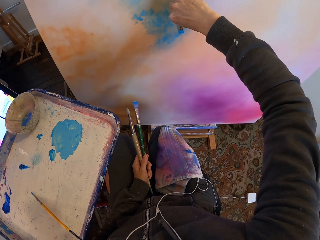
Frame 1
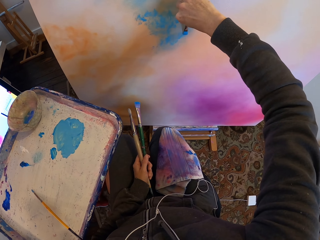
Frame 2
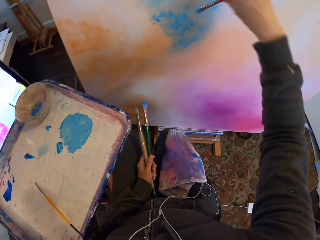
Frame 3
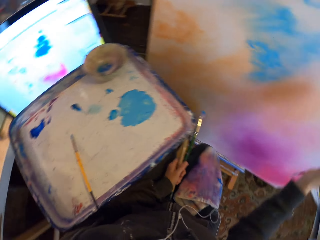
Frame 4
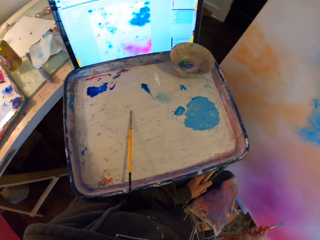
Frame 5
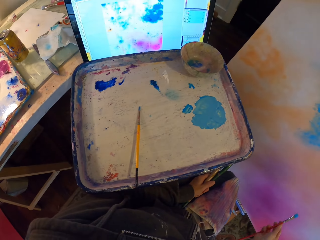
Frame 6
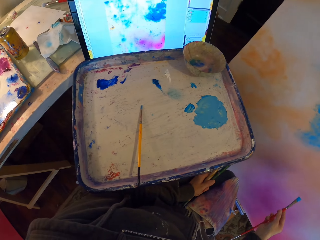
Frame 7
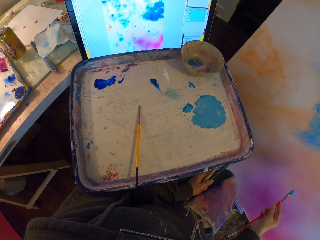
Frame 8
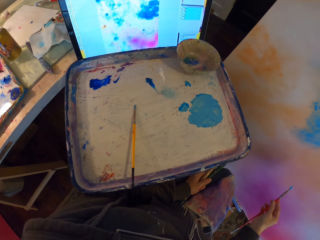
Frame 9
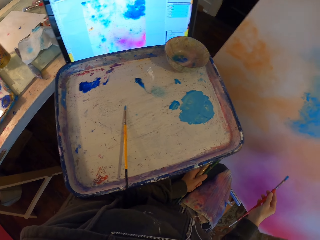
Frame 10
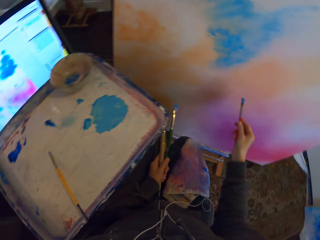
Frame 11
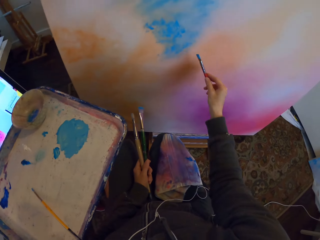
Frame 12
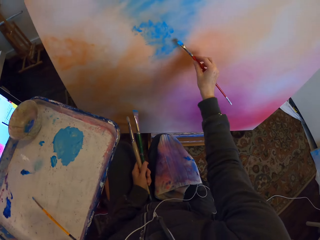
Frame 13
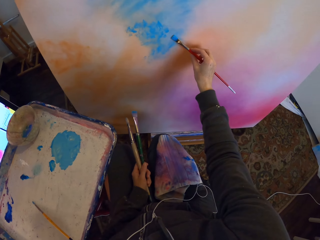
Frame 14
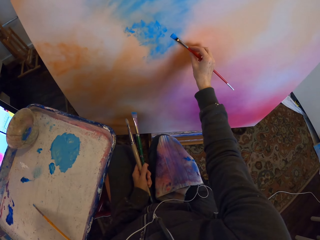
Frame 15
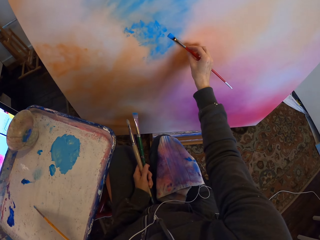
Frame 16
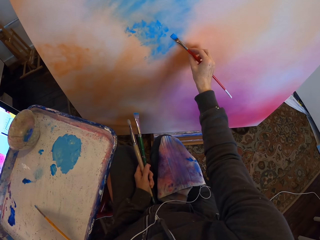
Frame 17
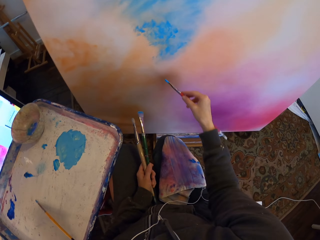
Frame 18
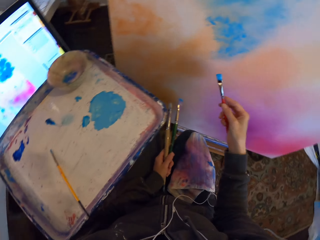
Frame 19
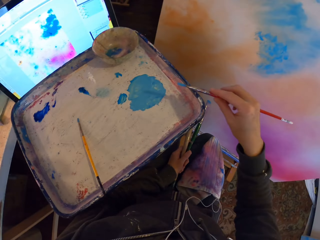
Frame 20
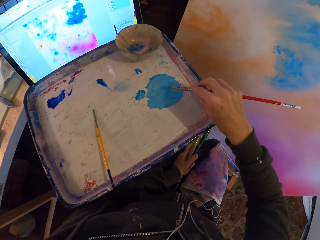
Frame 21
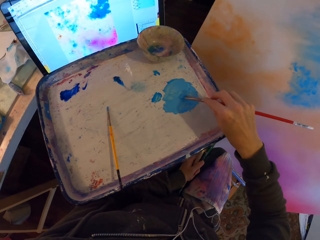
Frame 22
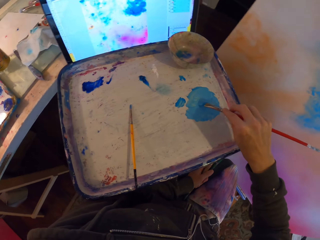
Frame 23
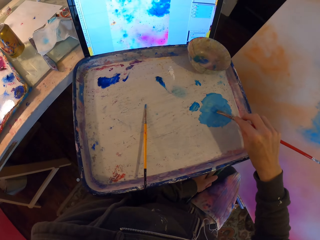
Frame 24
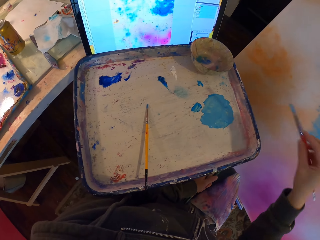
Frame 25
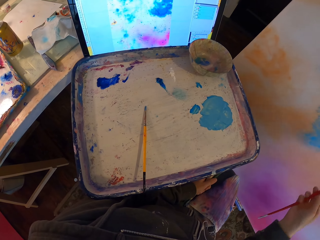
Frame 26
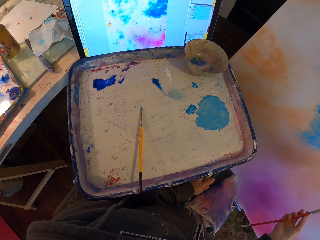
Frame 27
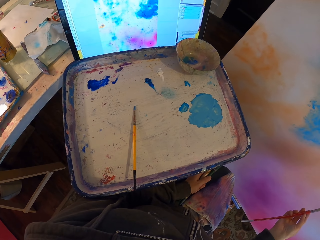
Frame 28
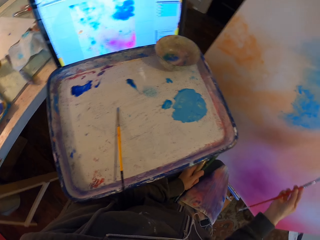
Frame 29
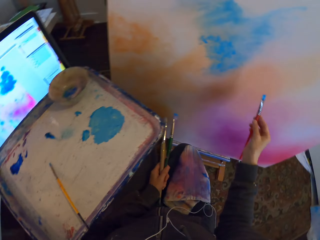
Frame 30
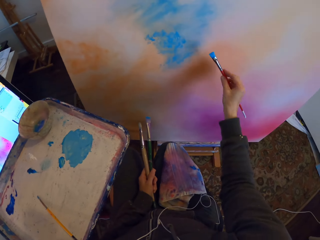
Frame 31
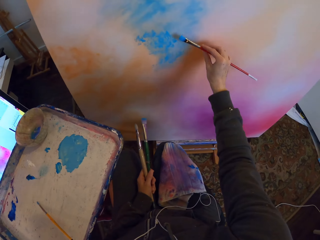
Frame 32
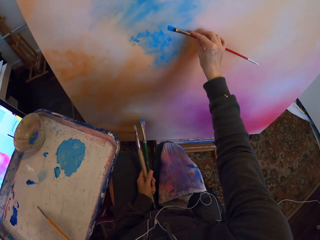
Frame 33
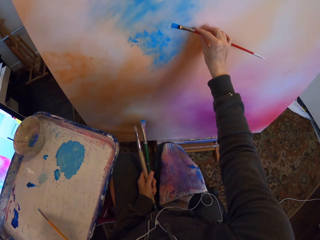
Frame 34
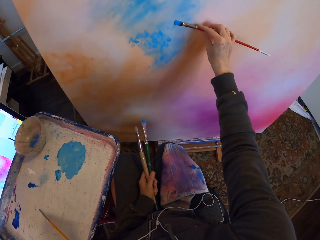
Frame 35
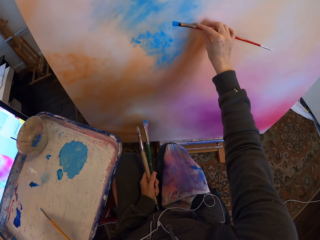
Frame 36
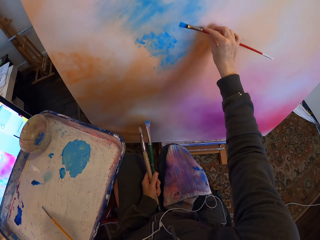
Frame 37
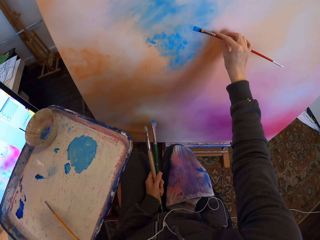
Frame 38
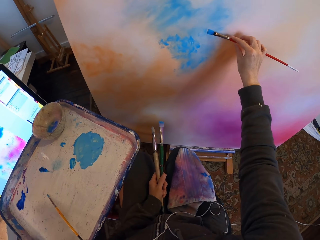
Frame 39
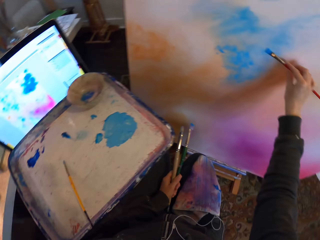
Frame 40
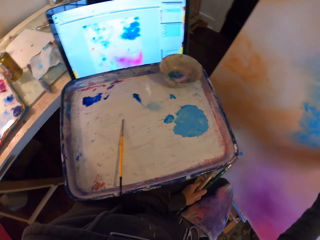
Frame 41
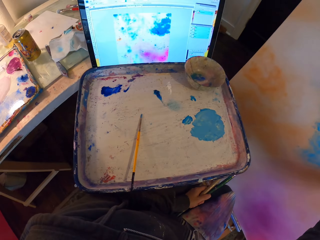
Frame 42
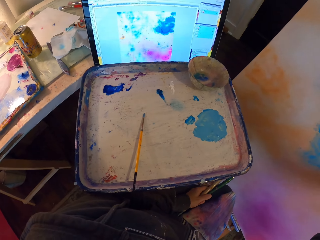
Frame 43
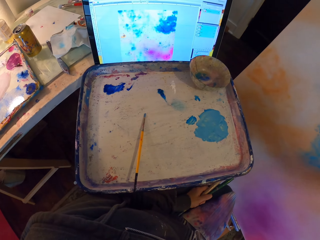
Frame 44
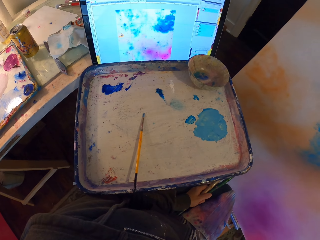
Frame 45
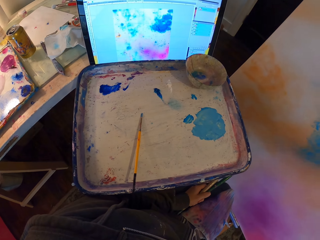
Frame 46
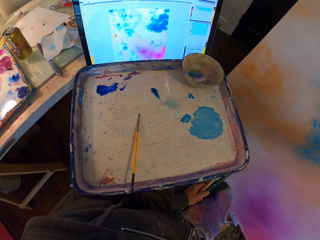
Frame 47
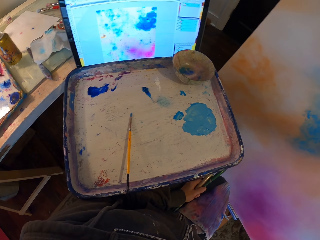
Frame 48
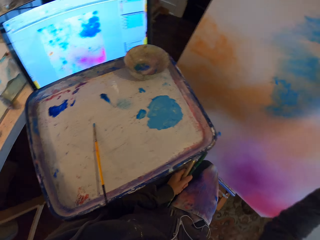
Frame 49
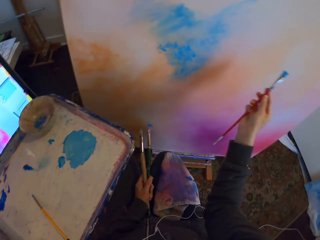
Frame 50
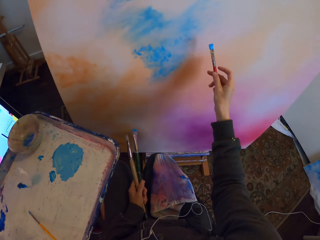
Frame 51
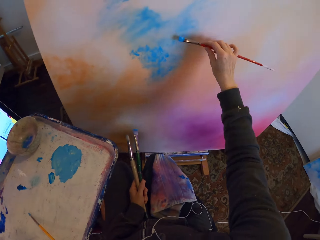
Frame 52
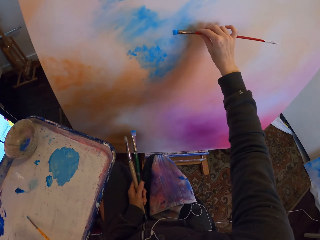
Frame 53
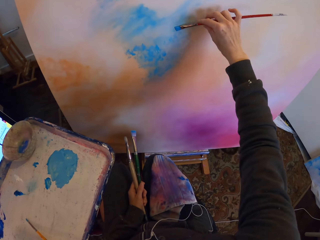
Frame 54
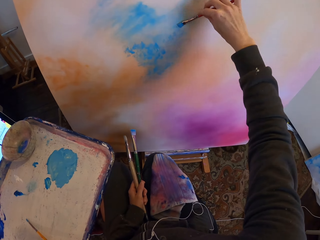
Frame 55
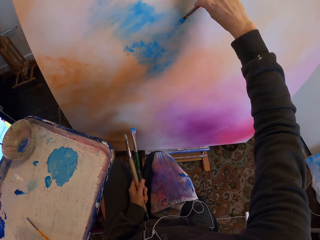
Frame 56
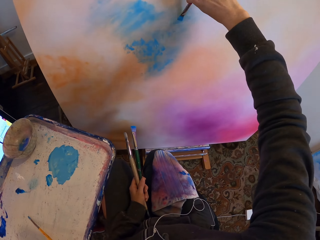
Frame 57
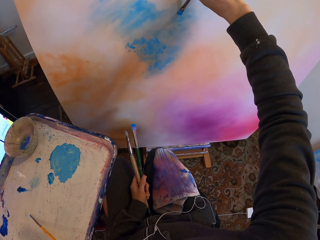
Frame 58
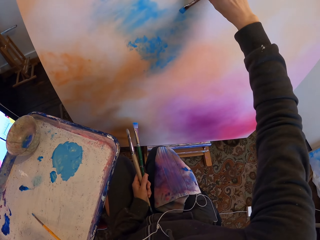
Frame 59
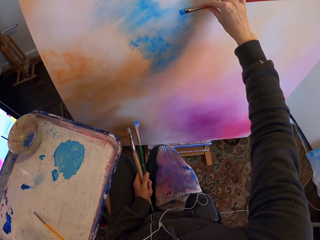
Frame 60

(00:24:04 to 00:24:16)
The camera wearer stares at the painting. They paint on the board. They scoop paint on the paint tray with the paintbrush or paint stick. They paint the board with the paint stick.

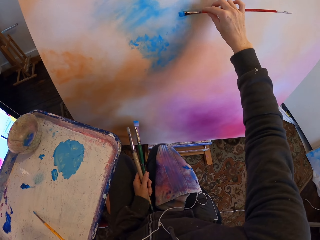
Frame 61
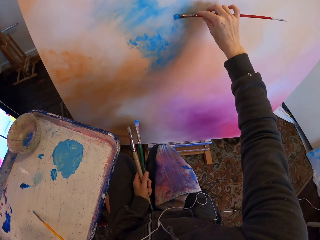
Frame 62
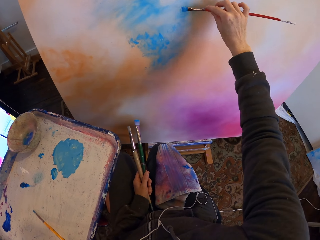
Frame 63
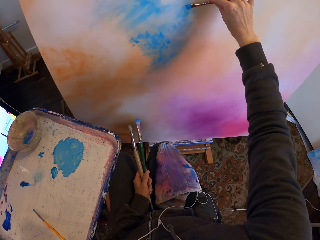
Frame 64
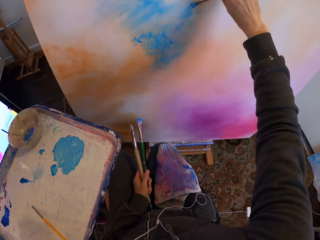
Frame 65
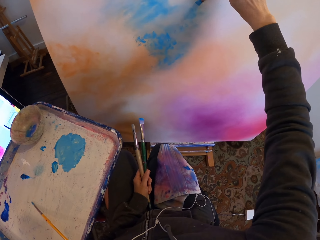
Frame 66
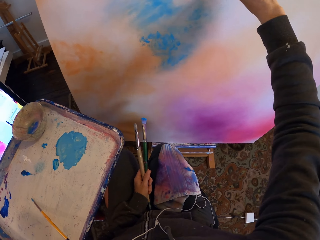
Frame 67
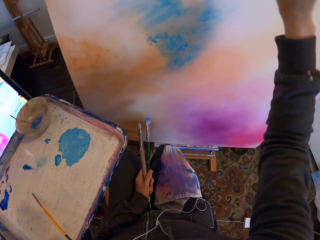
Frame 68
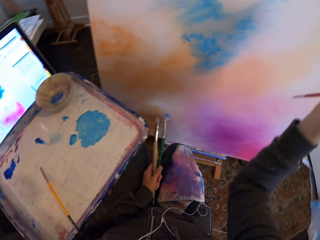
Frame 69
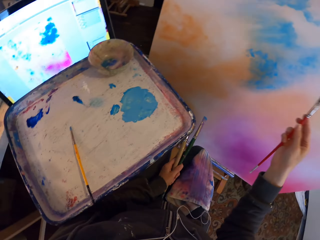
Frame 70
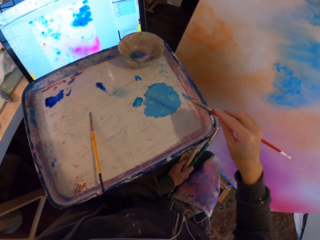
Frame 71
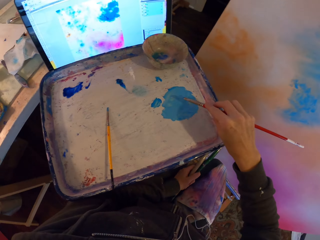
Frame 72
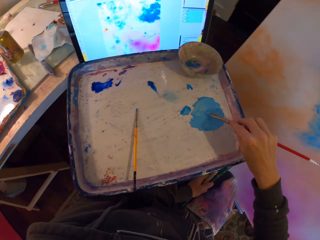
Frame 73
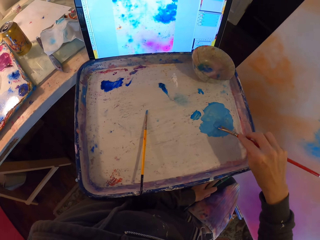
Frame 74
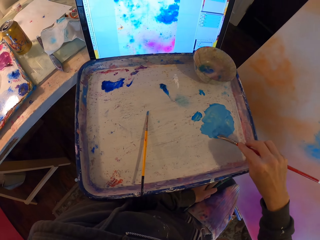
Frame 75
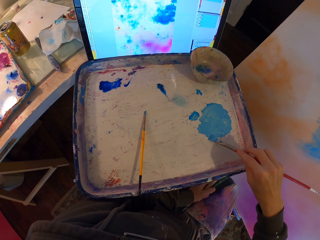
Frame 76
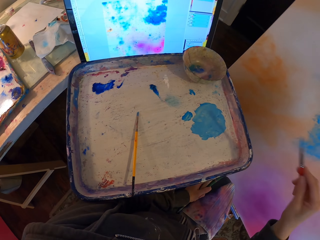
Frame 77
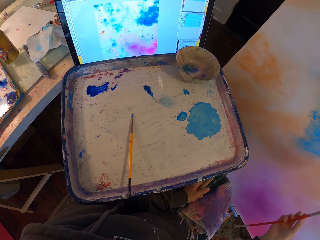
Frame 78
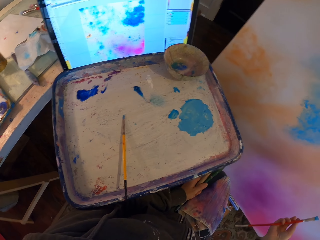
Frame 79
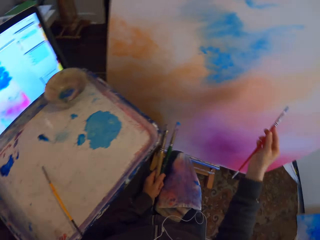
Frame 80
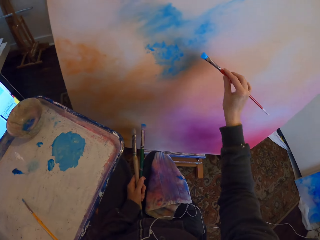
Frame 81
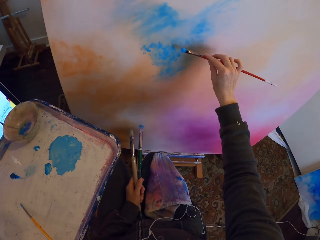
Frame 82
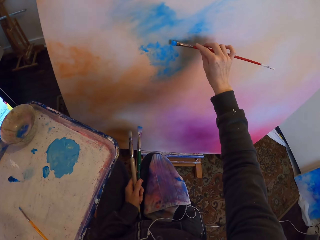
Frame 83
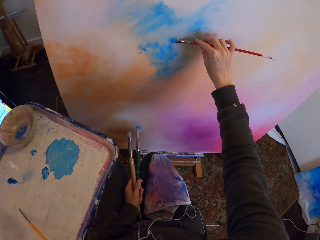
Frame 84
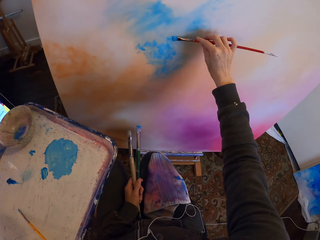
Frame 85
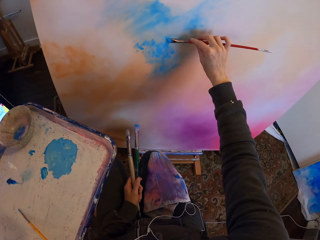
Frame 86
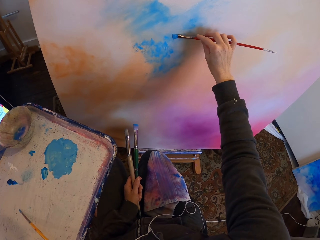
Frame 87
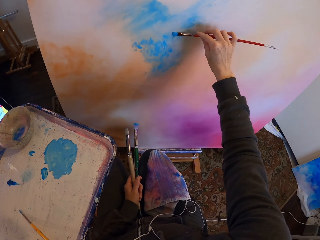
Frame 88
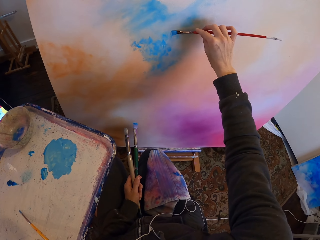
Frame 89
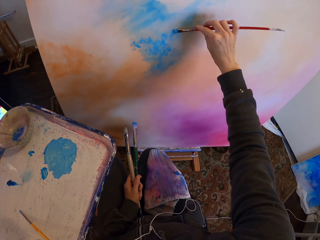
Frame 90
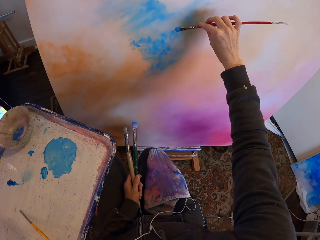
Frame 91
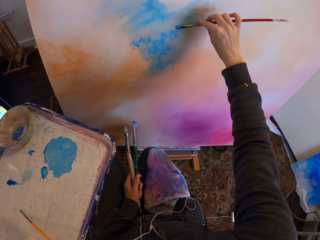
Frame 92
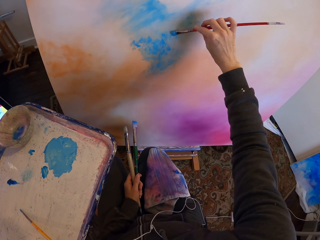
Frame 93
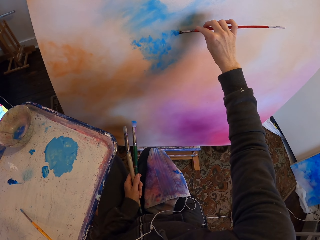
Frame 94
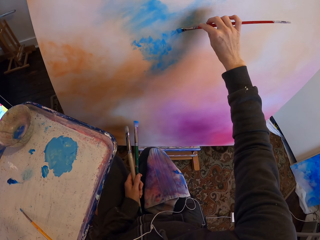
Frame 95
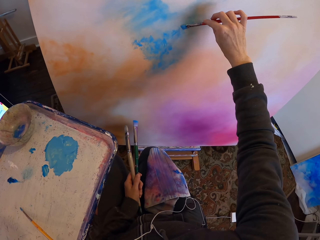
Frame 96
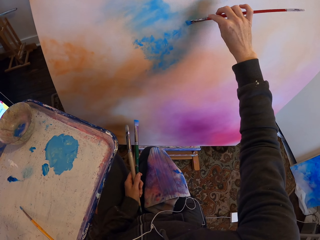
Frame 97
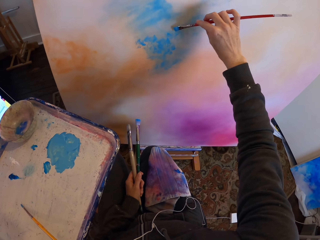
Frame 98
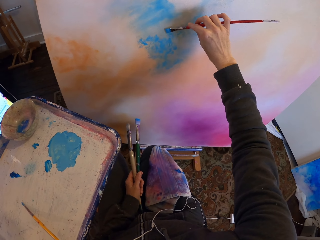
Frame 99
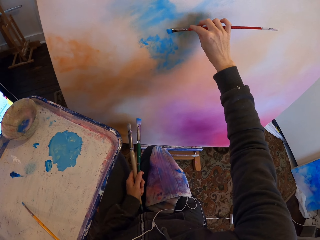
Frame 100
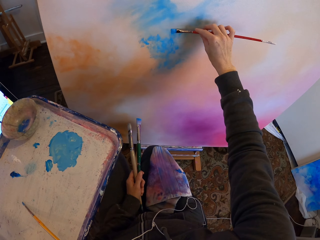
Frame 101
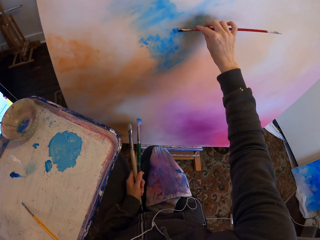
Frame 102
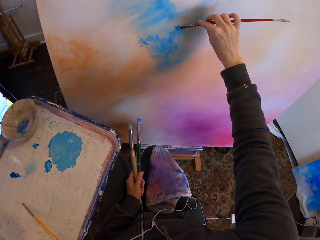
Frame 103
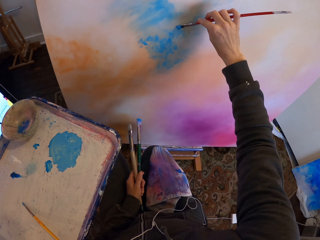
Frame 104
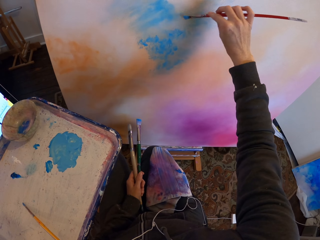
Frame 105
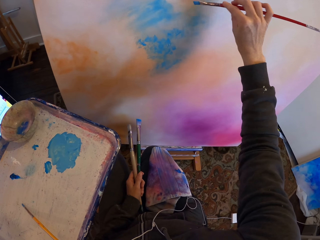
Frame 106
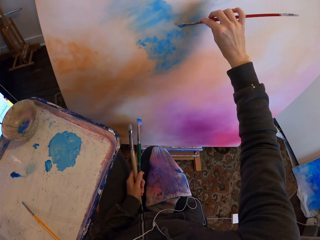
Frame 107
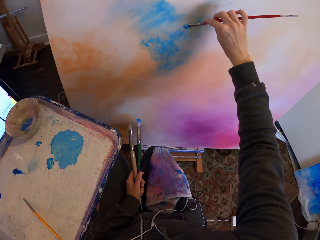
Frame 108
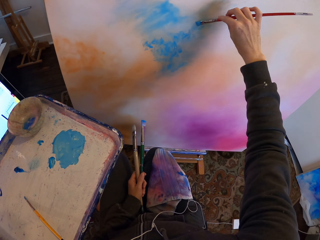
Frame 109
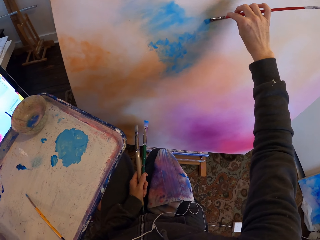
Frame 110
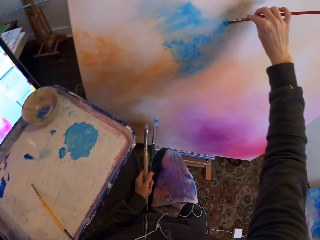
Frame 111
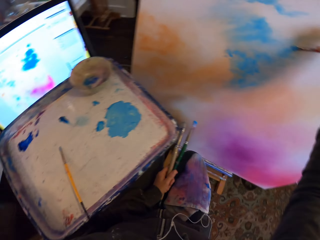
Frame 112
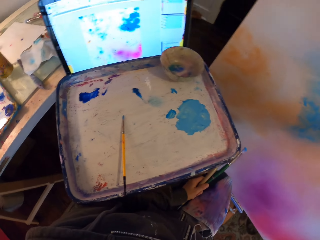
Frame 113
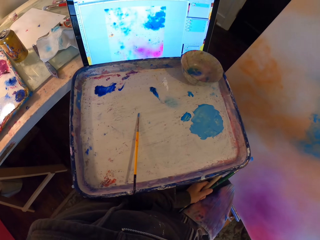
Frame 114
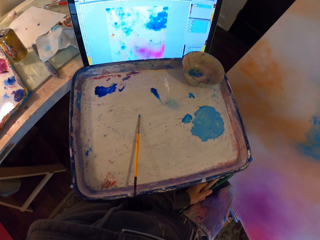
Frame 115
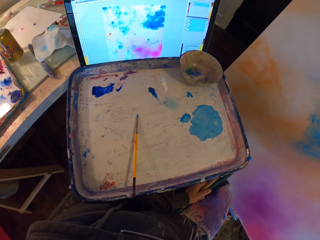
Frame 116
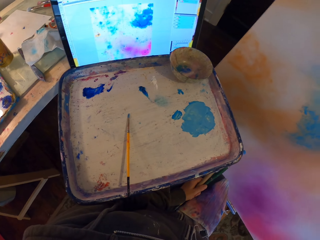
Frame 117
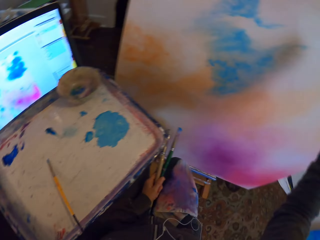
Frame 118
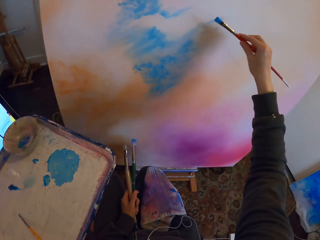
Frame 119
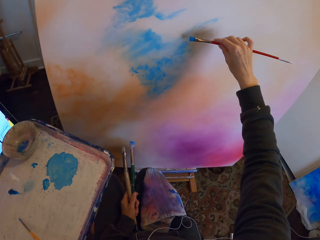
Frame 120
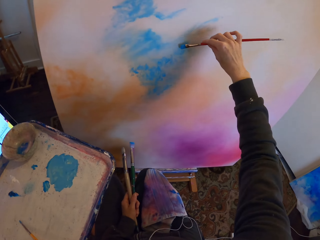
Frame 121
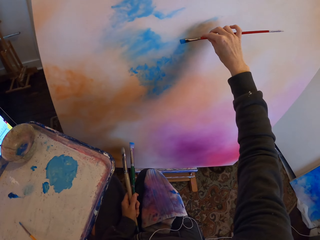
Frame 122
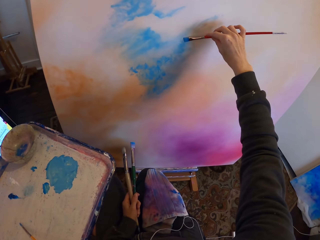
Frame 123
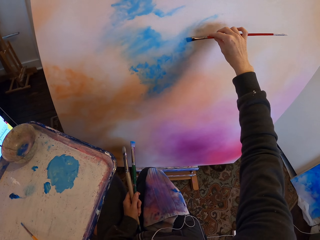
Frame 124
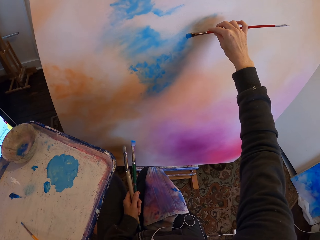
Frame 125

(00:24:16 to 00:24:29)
The camera wearer scoops paint on the paint tray with the paint stick. They paint the board with the paint stick.
